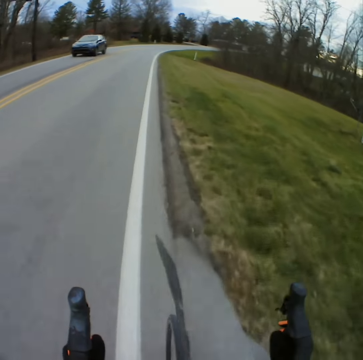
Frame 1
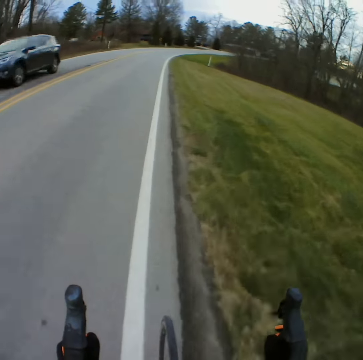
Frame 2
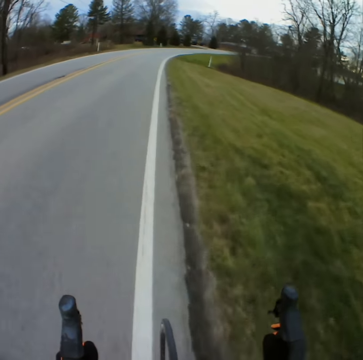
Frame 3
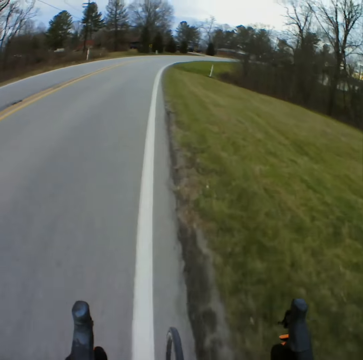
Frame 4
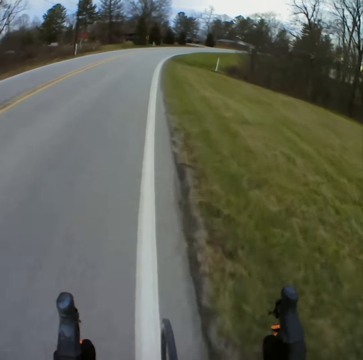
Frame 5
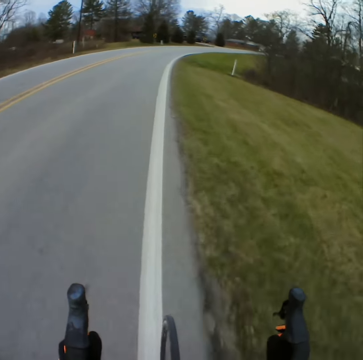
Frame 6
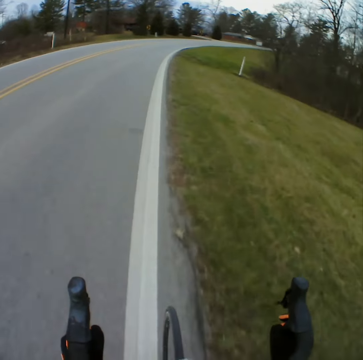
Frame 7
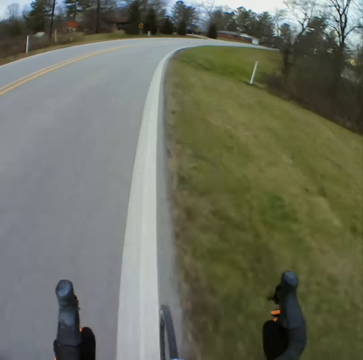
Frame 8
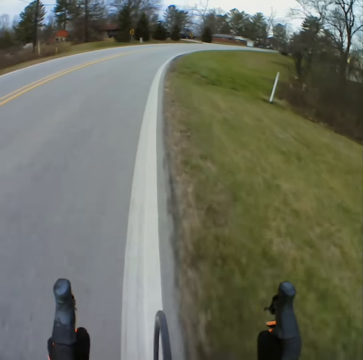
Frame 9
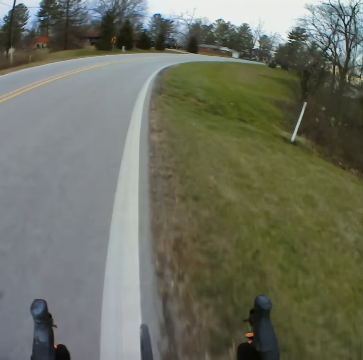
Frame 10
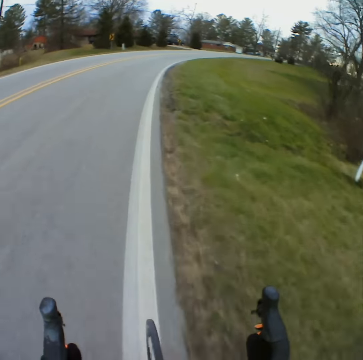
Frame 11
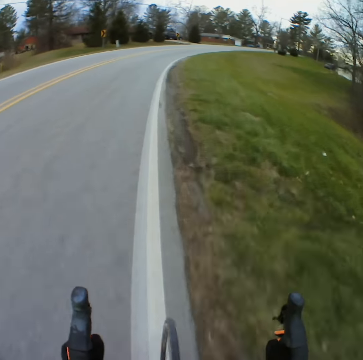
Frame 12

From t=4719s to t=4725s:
The camera wearer overtakes the car.

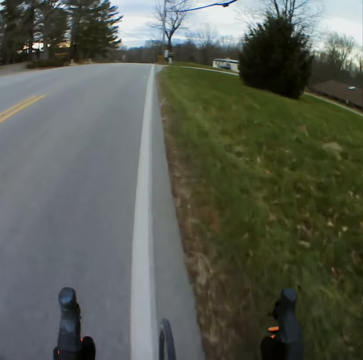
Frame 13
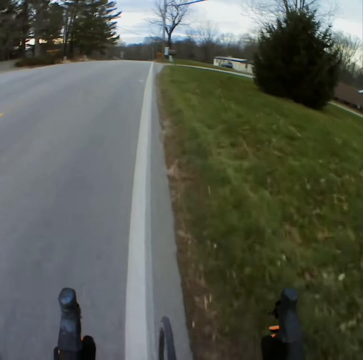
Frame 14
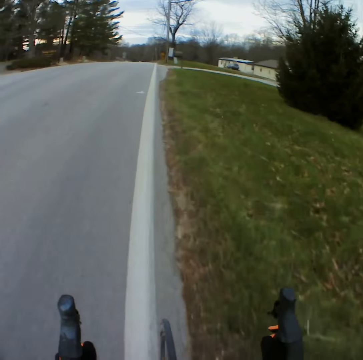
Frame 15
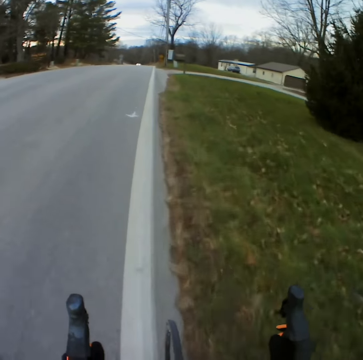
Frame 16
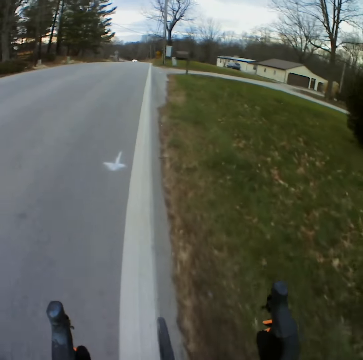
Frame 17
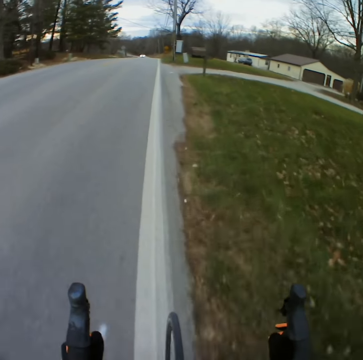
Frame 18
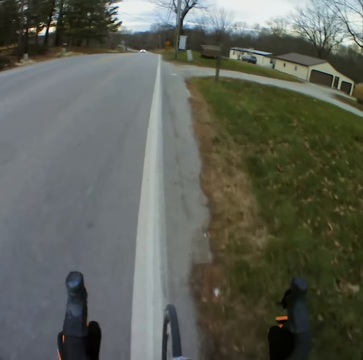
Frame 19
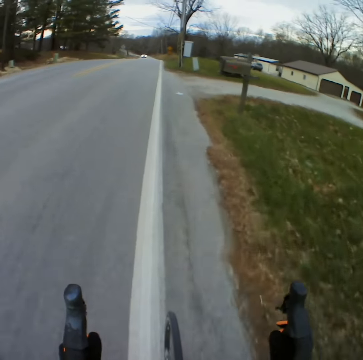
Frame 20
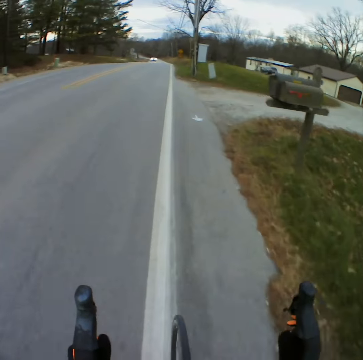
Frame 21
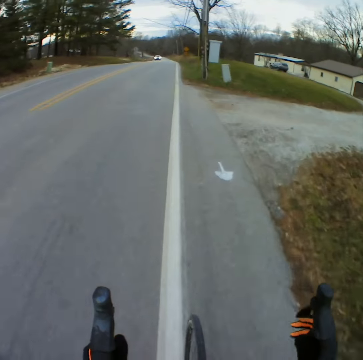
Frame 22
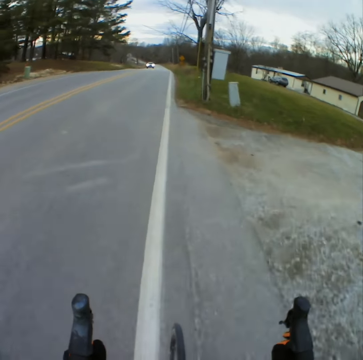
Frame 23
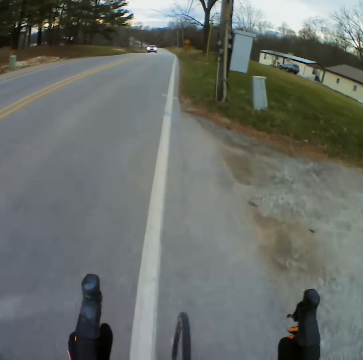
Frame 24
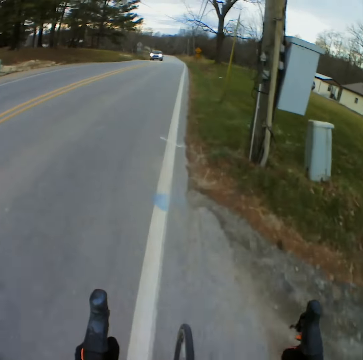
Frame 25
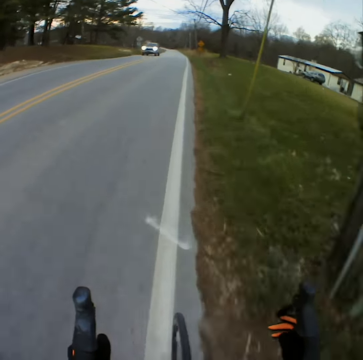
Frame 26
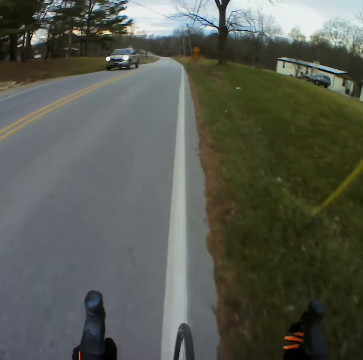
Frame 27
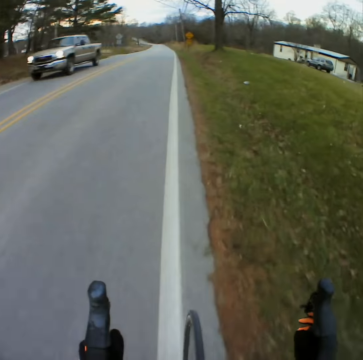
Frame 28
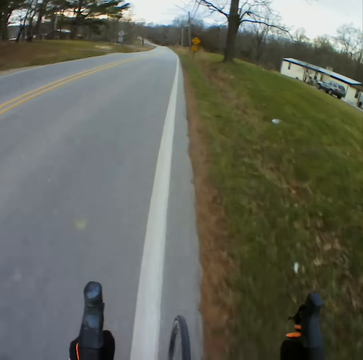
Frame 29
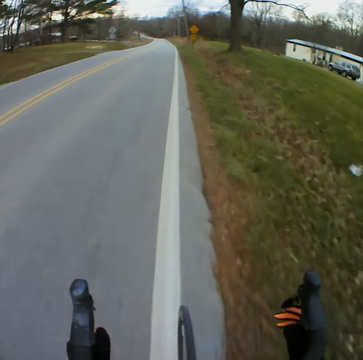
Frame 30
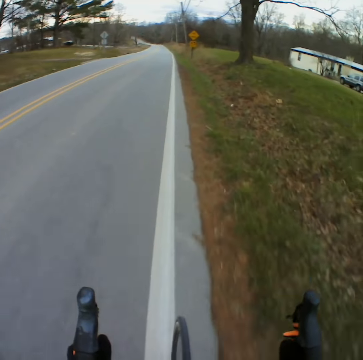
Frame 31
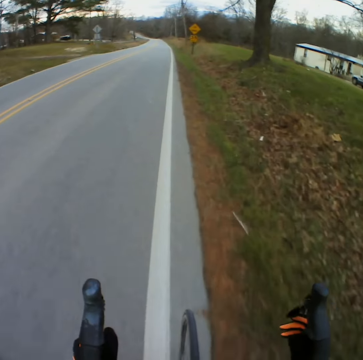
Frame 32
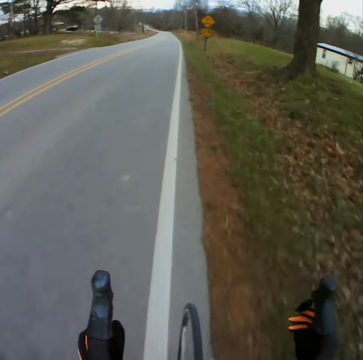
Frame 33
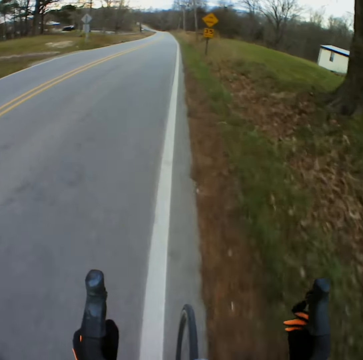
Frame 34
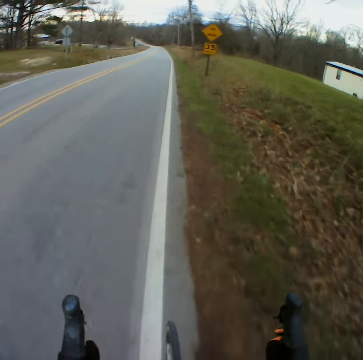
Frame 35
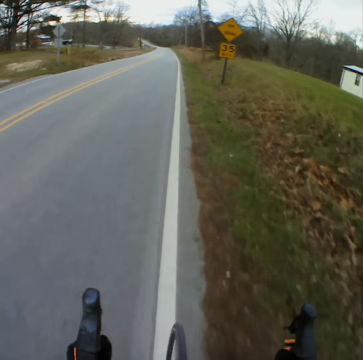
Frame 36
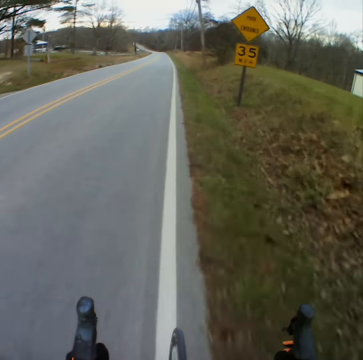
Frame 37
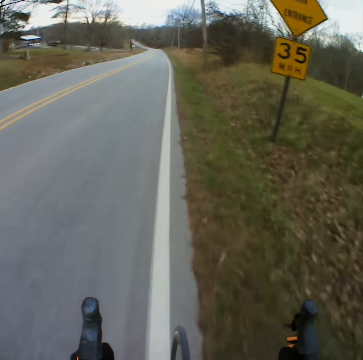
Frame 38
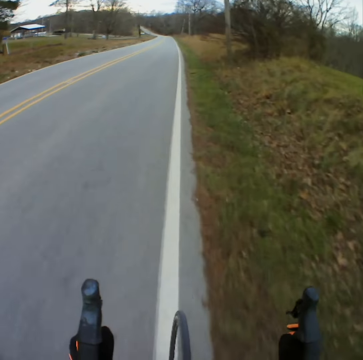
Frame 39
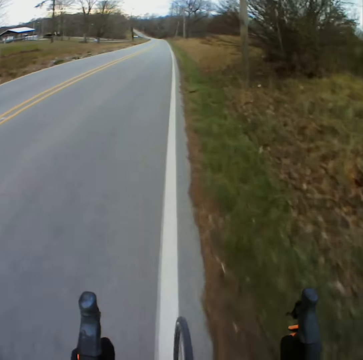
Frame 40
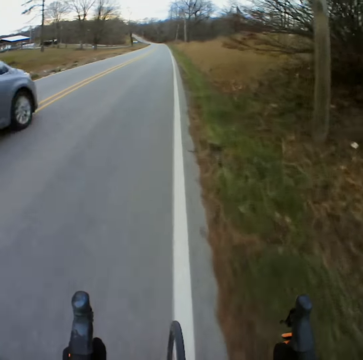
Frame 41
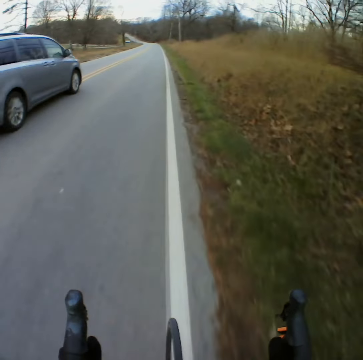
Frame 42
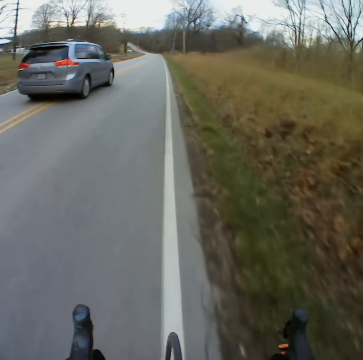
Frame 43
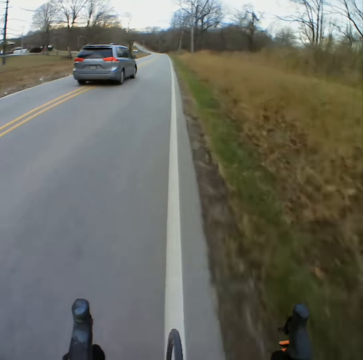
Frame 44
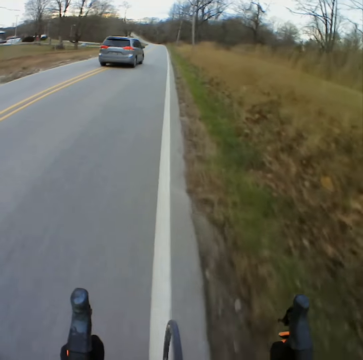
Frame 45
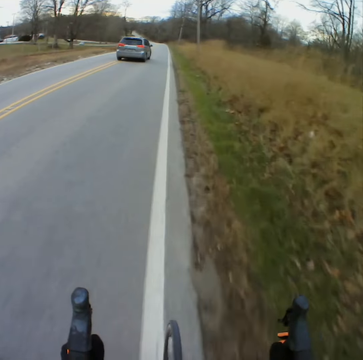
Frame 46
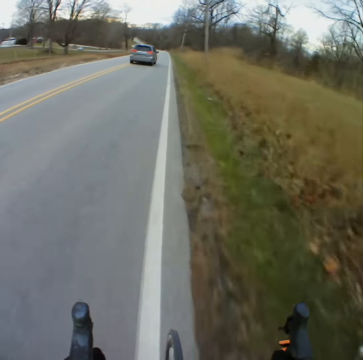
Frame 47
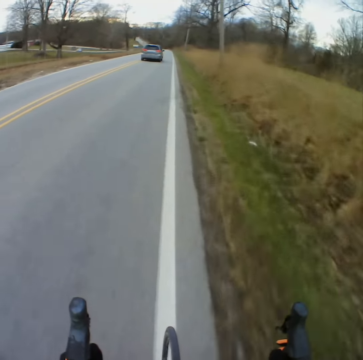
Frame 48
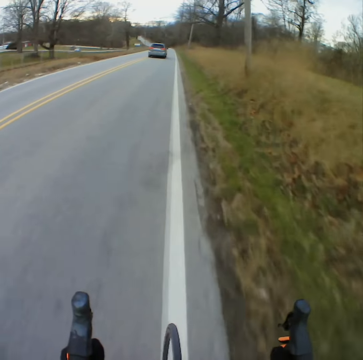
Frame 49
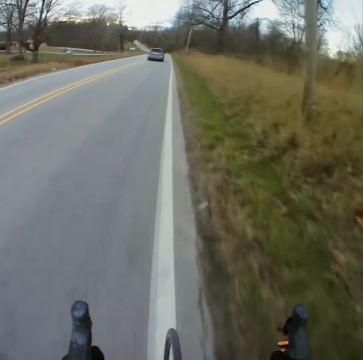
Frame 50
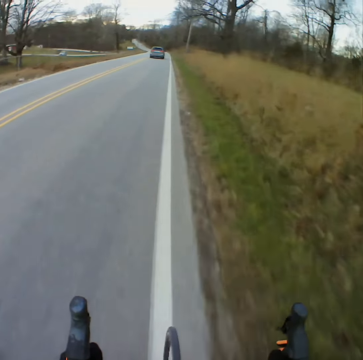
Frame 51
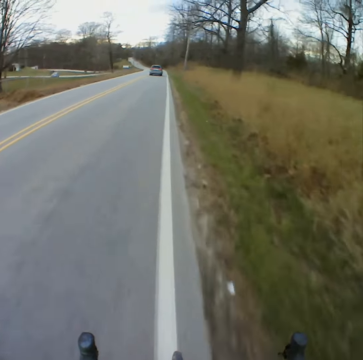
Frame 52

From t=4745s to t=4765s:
The camera wearer approaches the car in front. They overtake the car. They overtake by the car.

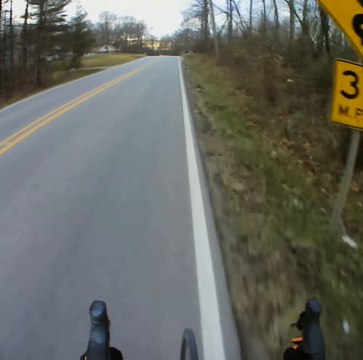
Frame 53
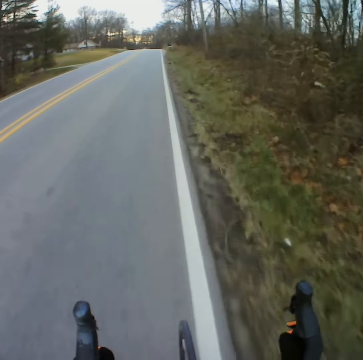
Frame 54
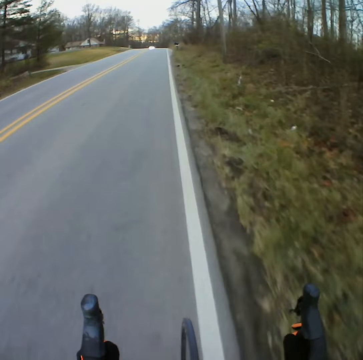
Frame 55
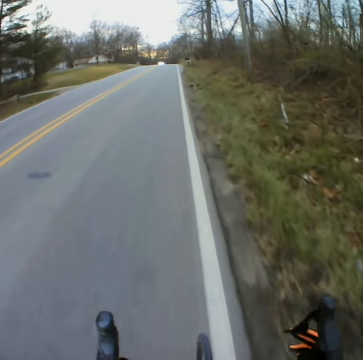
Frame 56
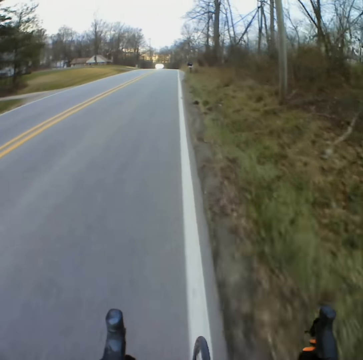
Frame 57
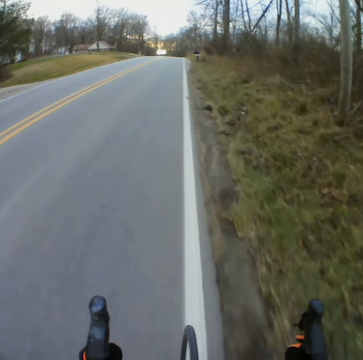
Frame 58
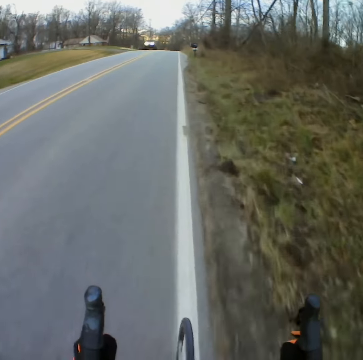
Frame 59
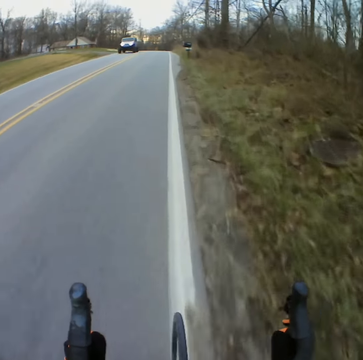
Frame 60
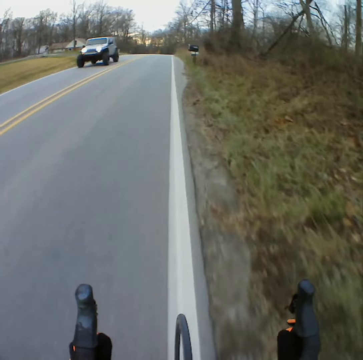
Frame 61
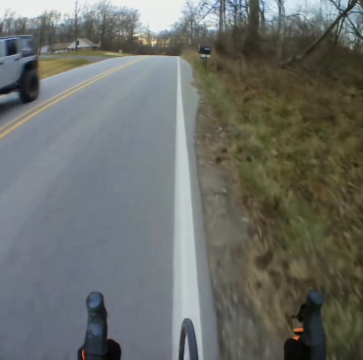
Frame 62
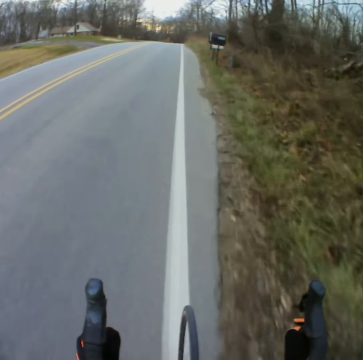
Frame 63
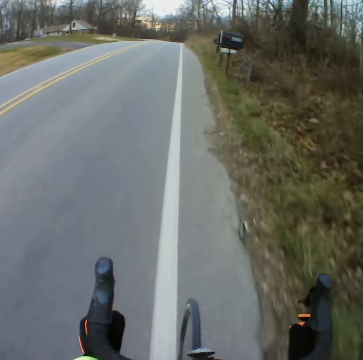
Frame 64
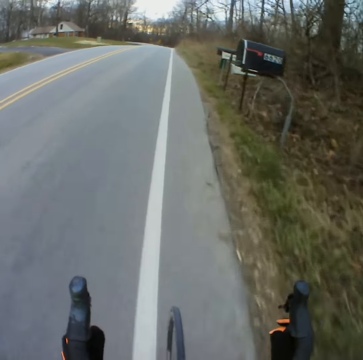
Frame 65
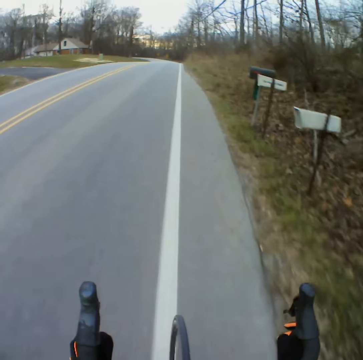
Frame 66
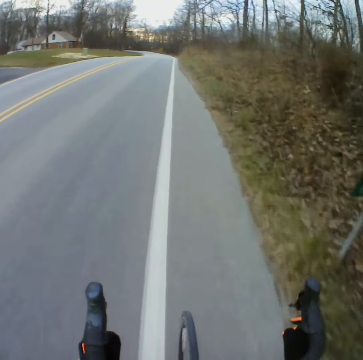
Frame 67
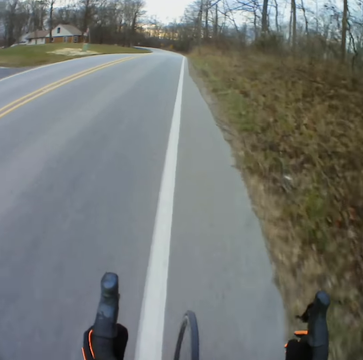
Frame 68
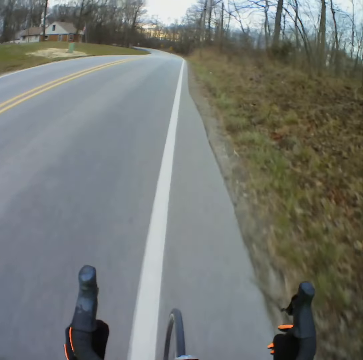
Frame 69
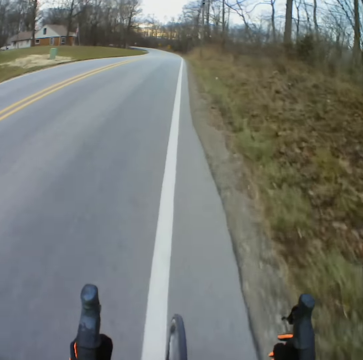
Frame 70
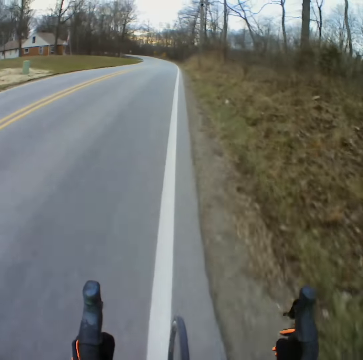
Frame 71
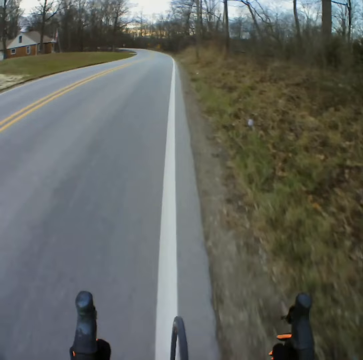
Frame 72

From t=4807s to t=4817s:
The camera wearer approaches the car in front. They overtake the car.

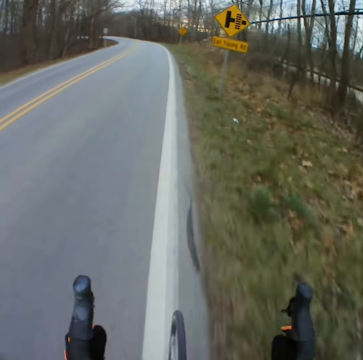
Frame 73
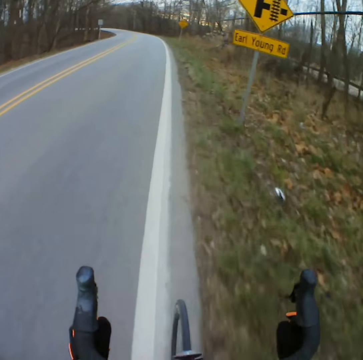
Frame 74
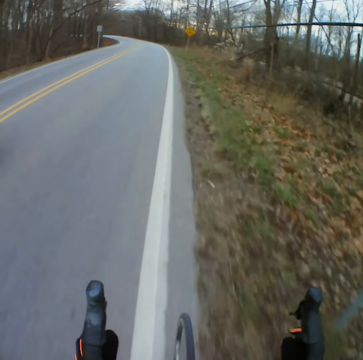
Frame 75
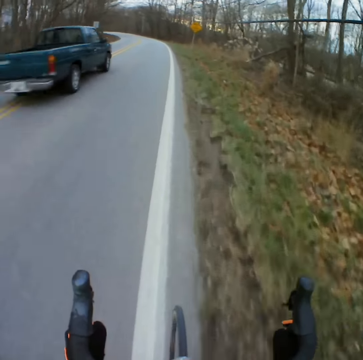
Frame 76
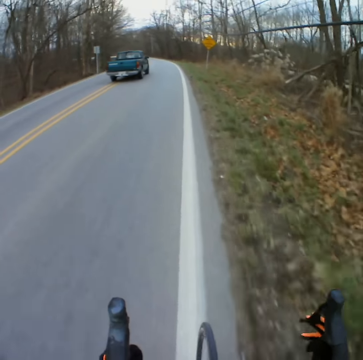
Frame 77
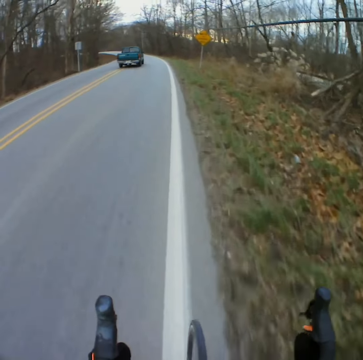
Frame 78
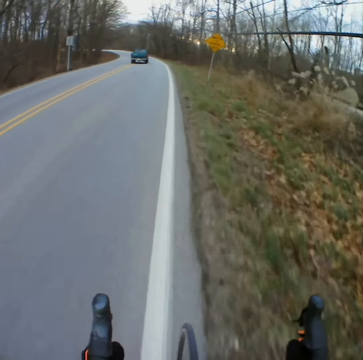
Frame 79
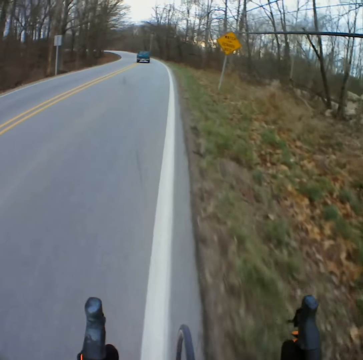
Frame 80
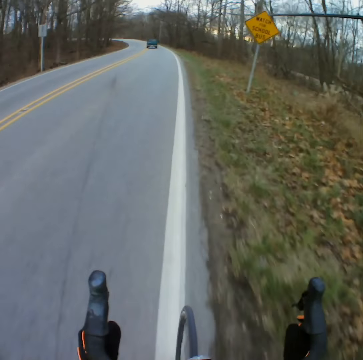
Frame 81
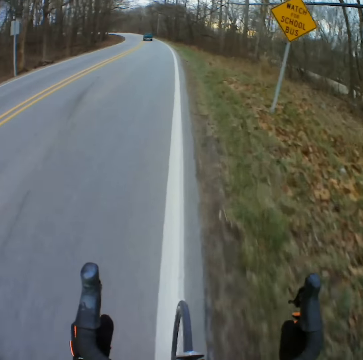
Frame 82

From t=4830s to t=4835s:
The camera wearer overtakes by the car.
